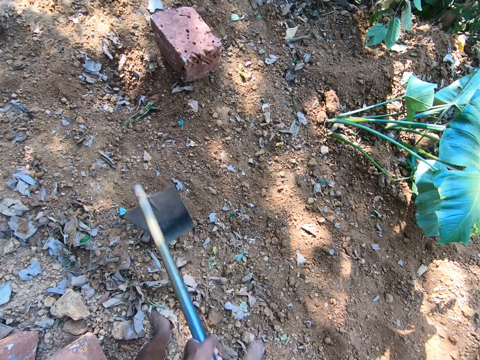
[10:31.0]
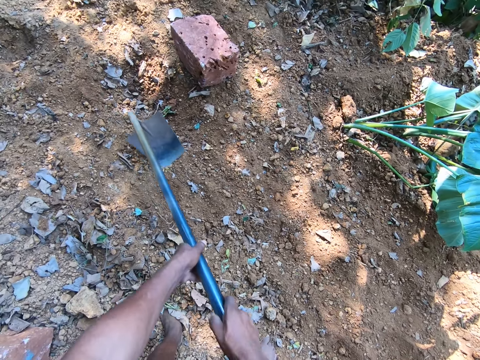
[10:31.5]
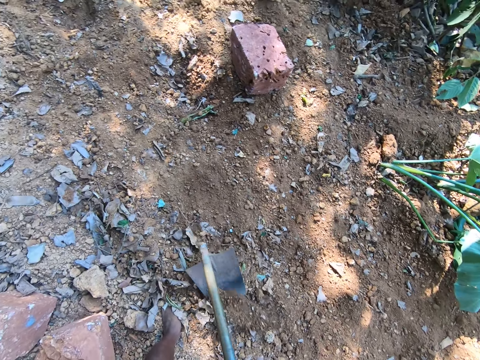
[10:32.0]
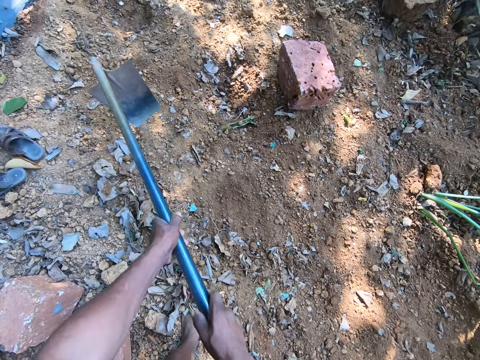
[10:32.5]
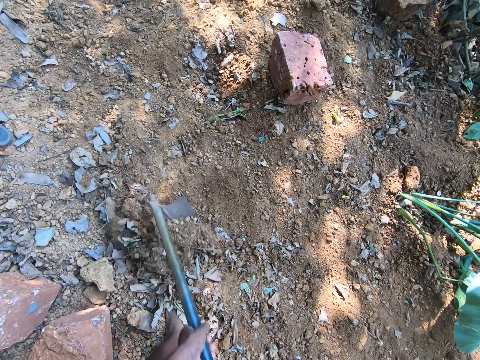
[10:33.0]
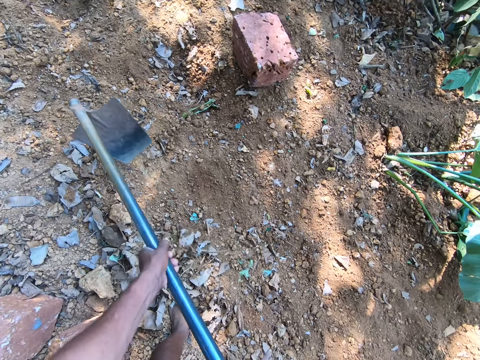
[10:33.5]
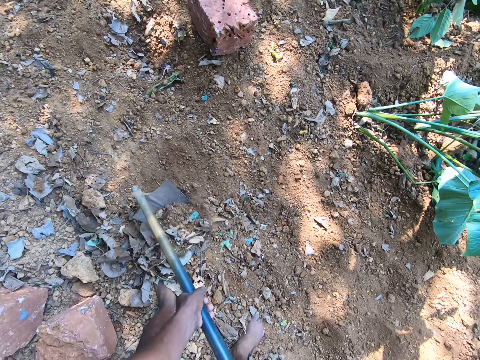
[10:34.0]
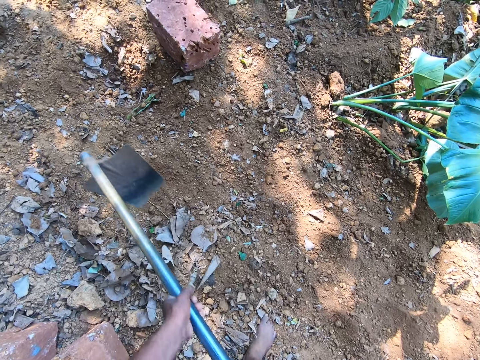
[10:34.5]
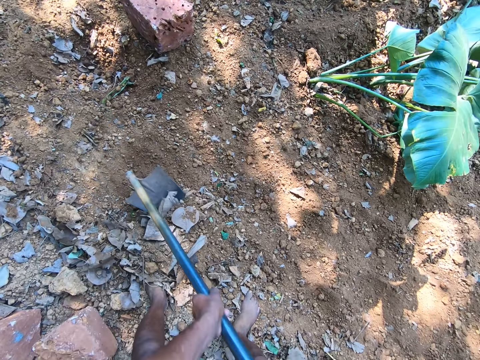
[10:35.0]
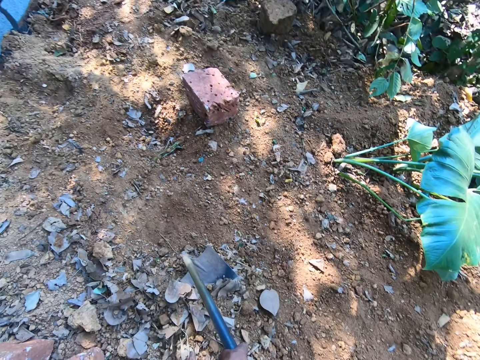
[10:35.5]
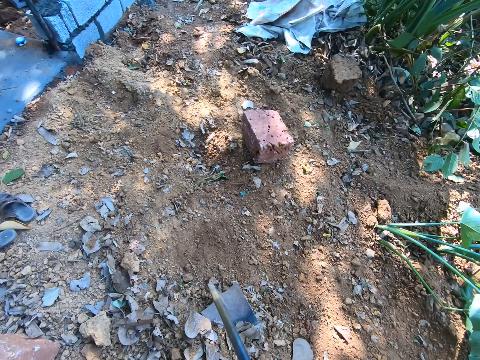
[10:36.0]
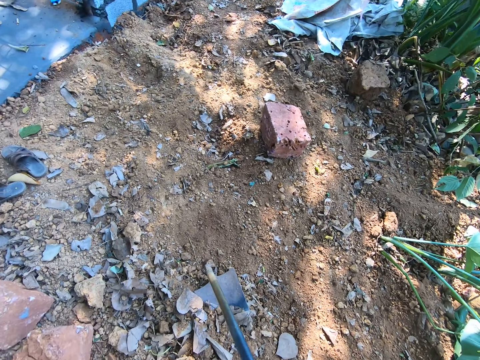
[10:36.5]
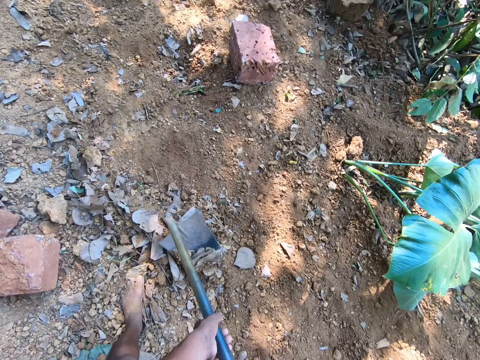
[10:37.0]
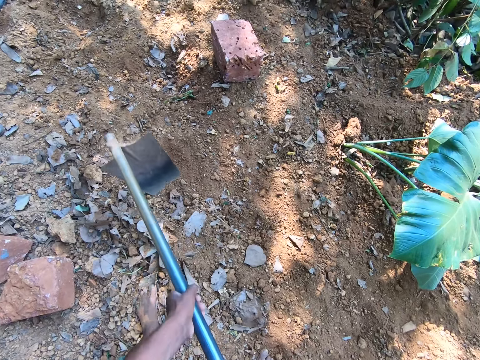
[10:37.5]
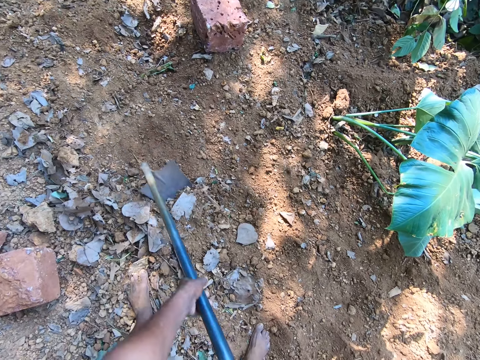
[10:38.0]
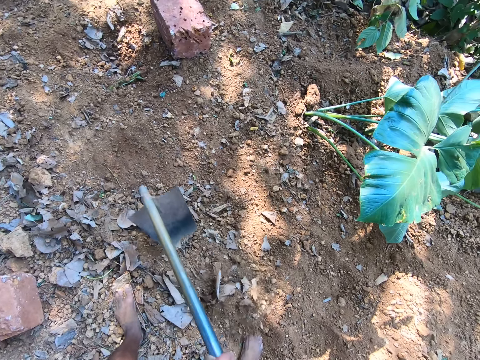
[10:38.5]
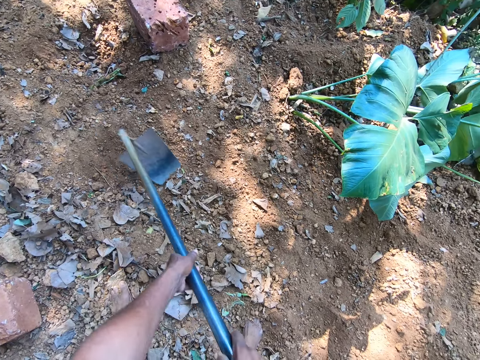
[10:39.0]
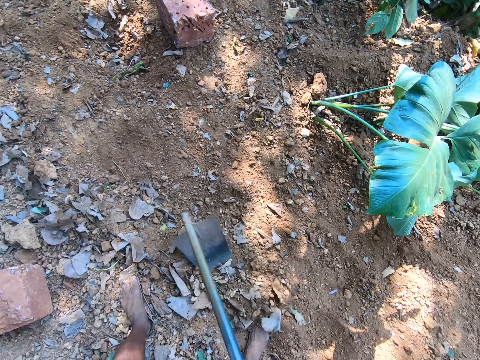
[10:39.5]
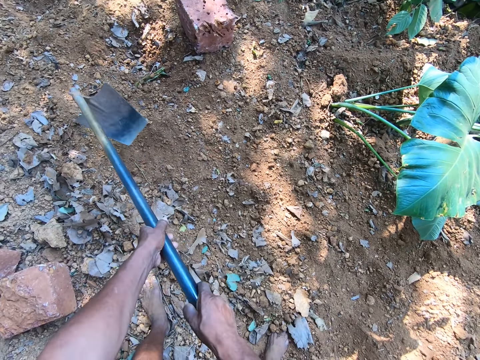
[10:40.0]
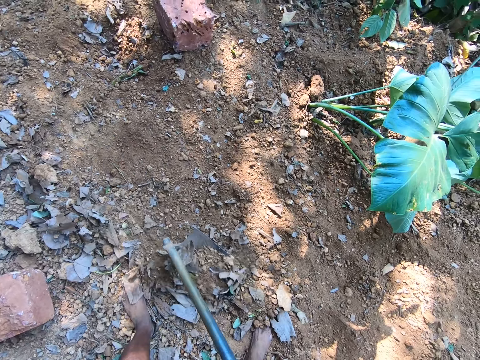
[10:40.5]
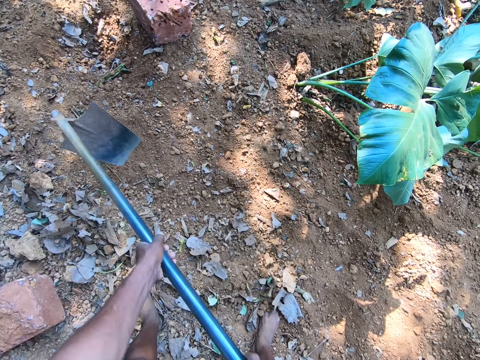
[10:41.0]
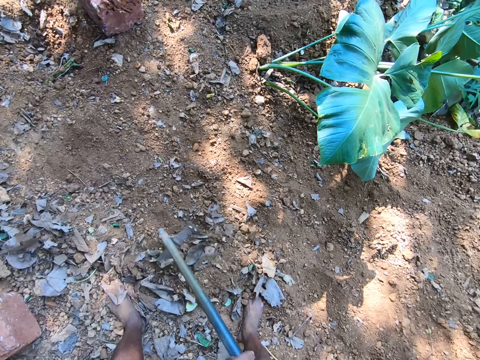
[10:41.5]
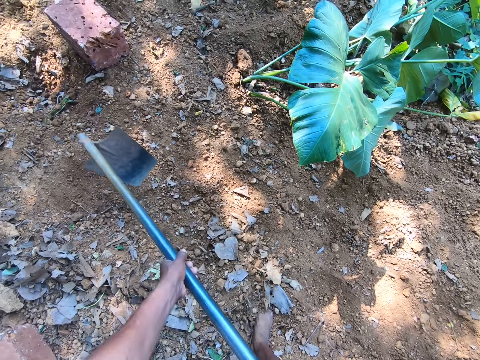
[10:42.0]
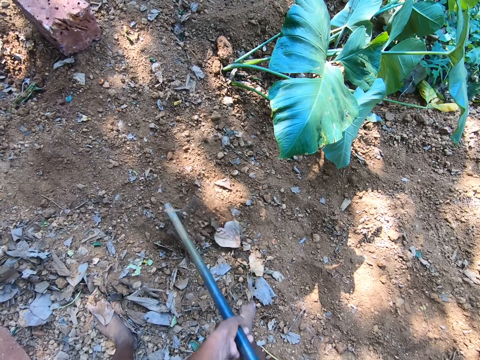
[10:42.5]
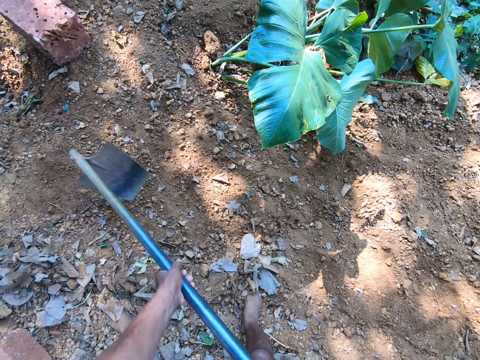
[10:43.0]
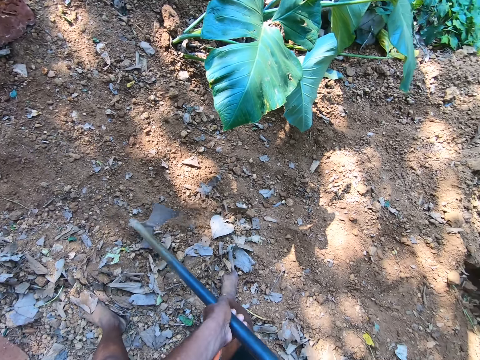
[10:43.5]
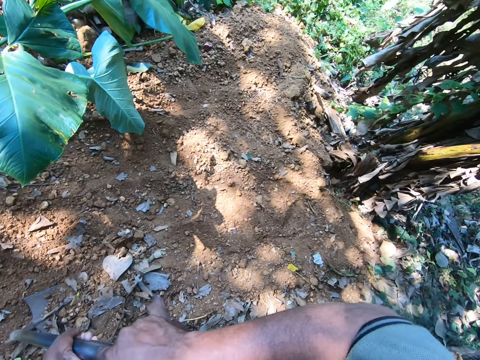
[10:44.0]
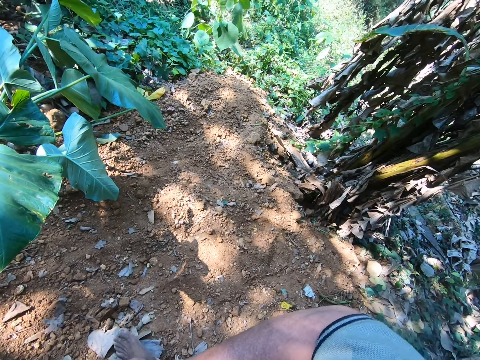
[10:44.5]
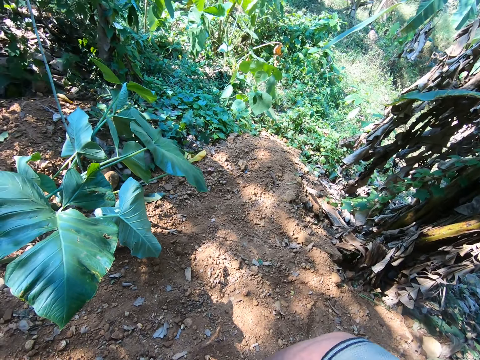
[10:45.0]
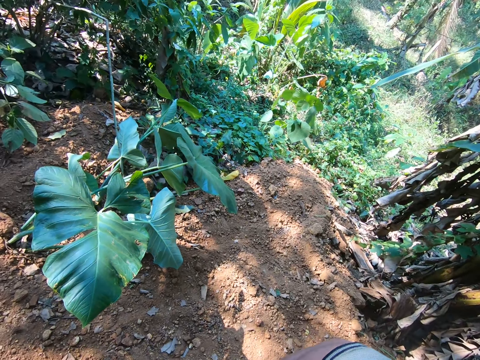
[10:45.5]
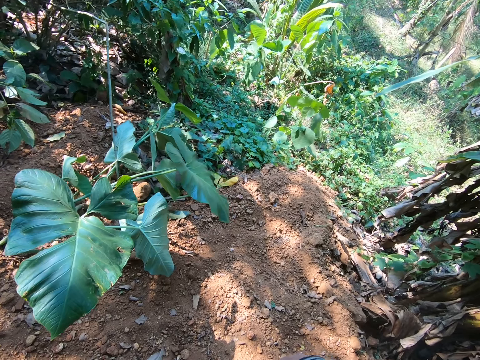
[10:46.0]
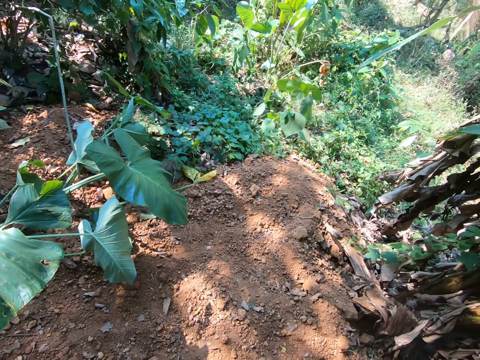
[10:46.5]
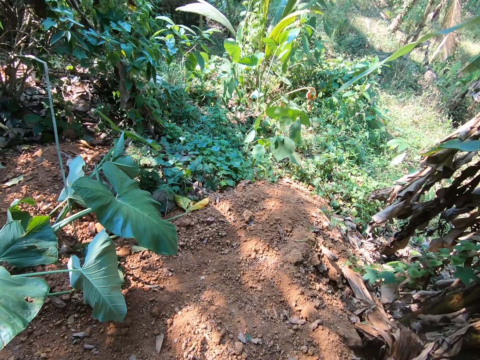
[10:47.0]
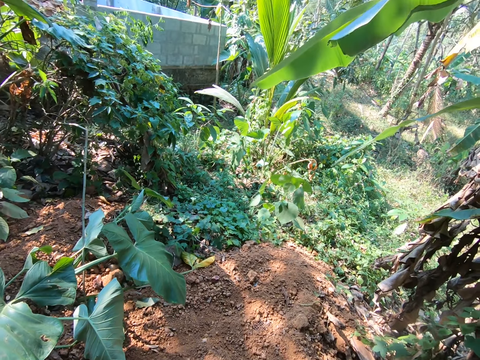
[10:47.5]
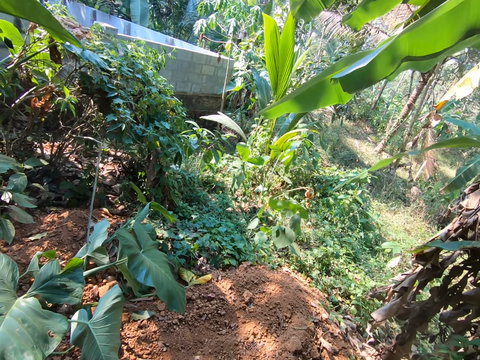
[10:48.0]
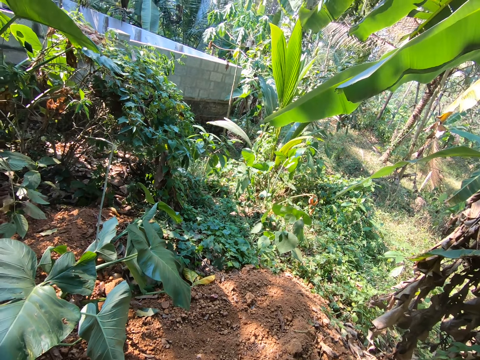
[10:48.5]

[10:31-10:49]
The camera wearer scrapes sand on the floor with the hoe in both hands. They look around in the compound.

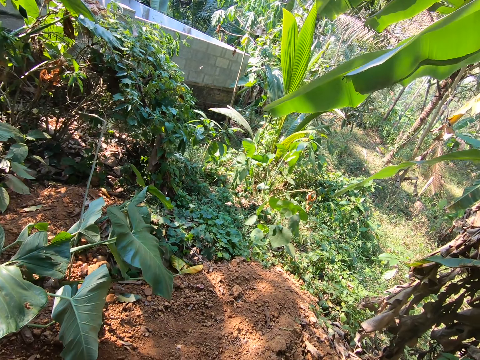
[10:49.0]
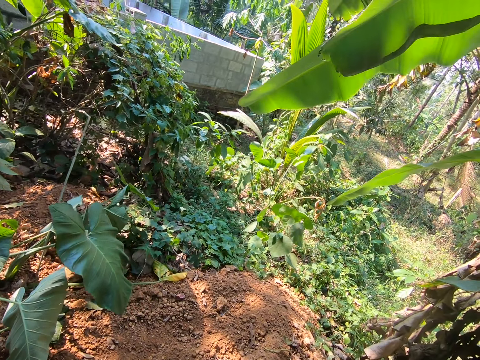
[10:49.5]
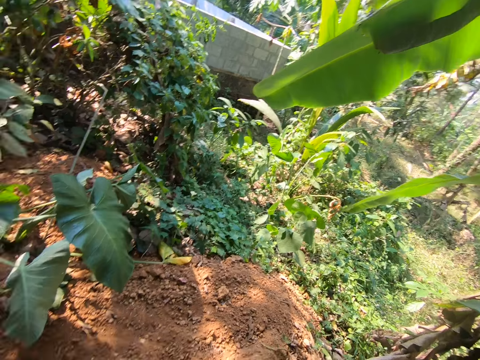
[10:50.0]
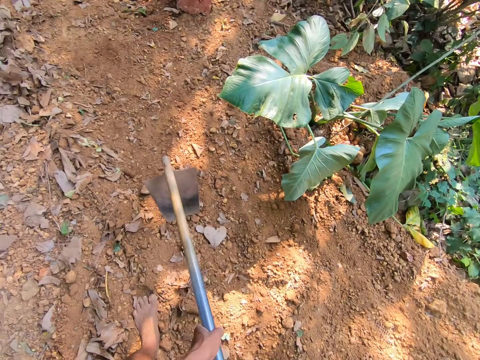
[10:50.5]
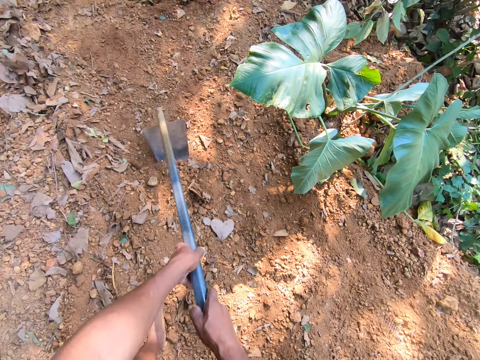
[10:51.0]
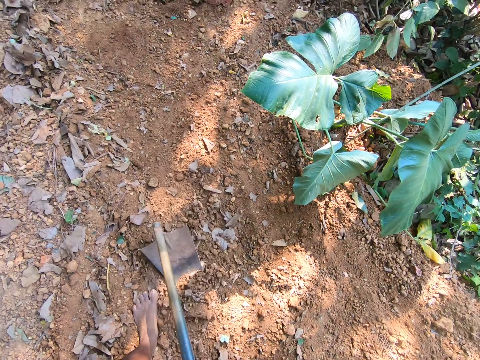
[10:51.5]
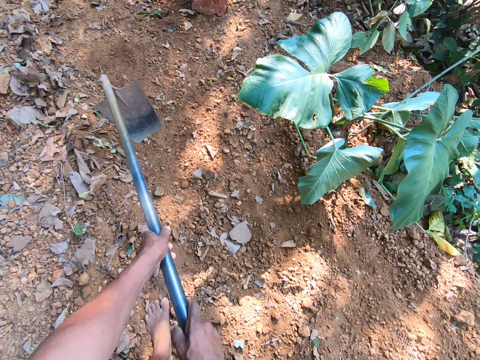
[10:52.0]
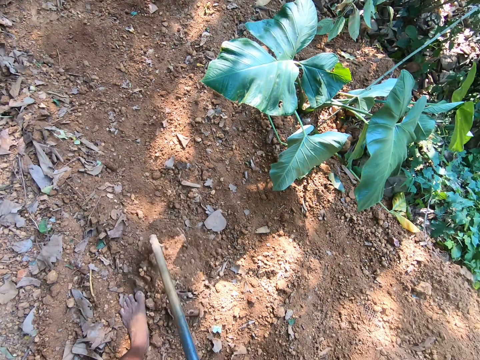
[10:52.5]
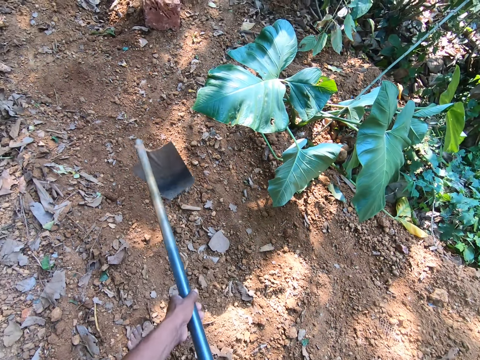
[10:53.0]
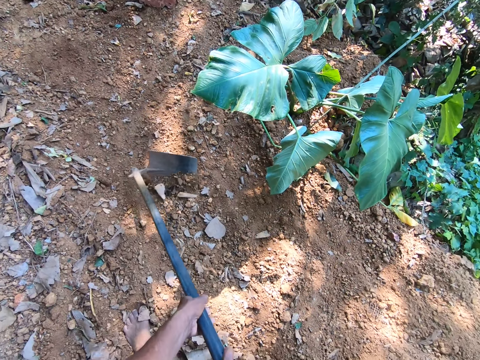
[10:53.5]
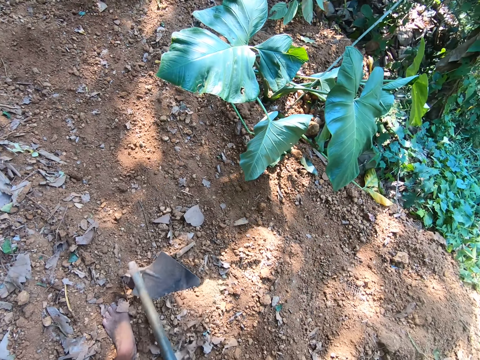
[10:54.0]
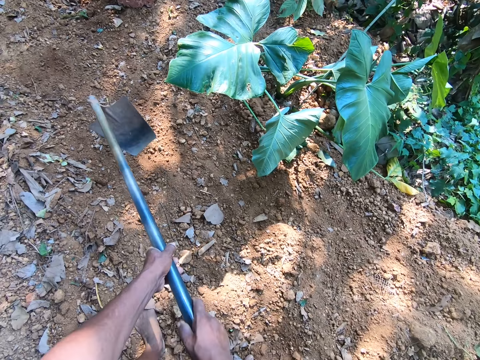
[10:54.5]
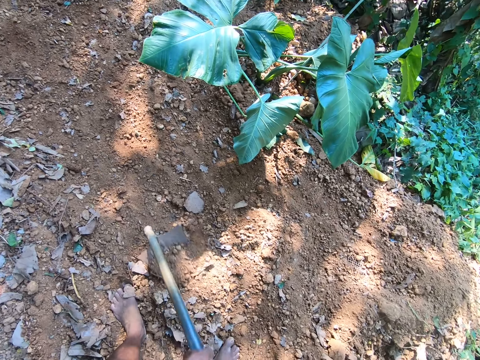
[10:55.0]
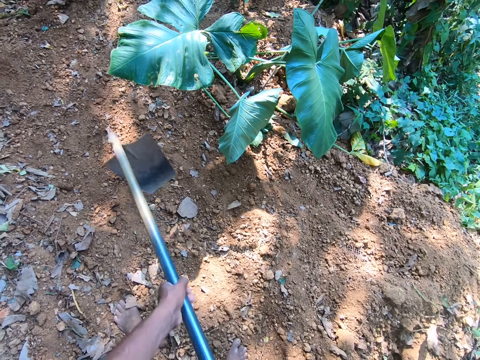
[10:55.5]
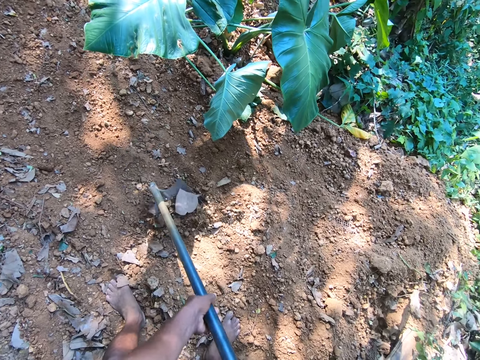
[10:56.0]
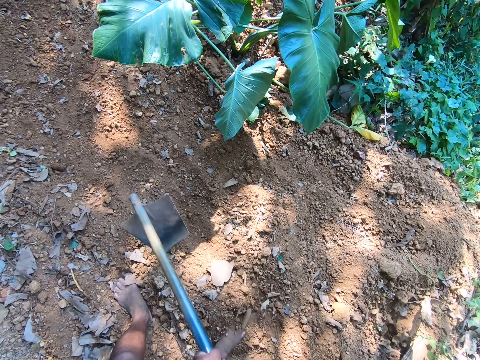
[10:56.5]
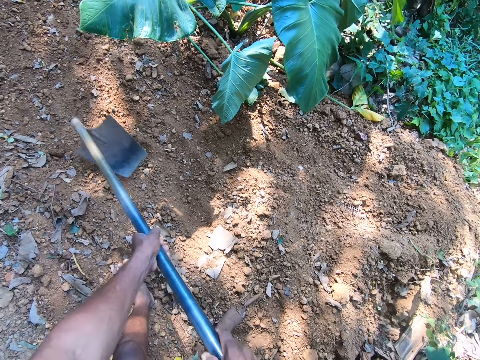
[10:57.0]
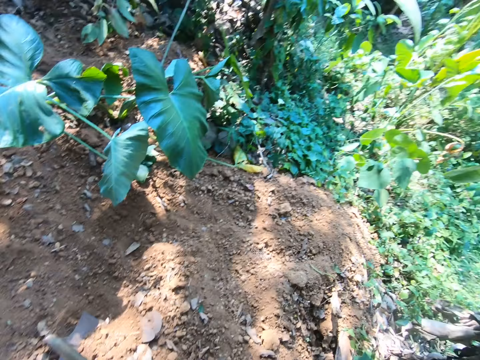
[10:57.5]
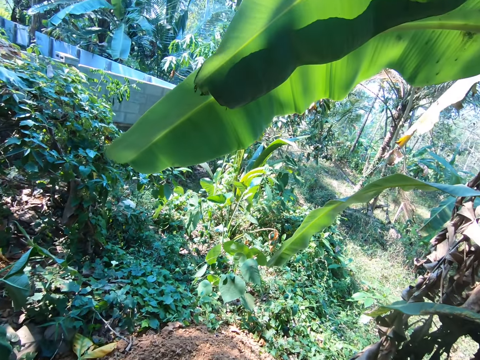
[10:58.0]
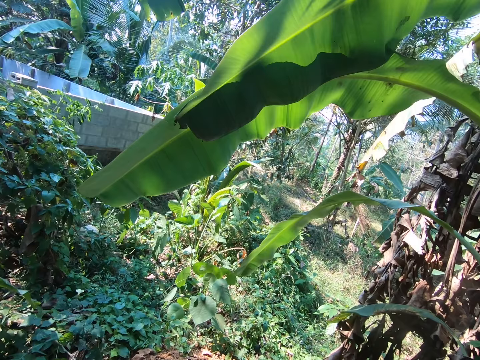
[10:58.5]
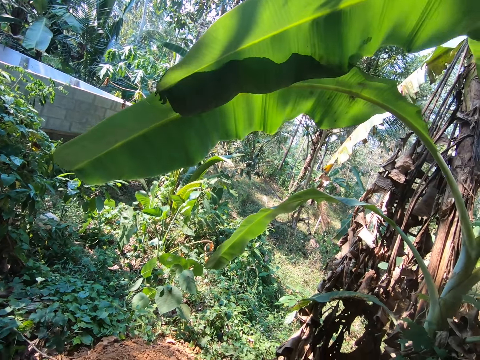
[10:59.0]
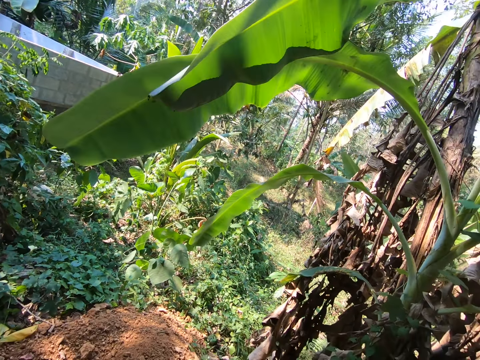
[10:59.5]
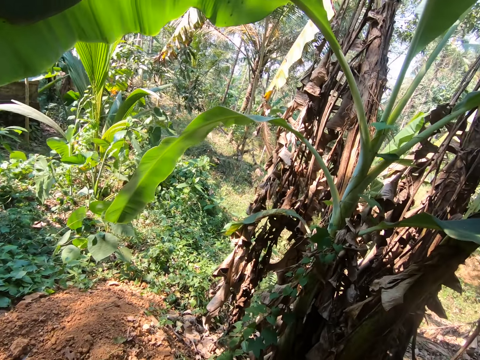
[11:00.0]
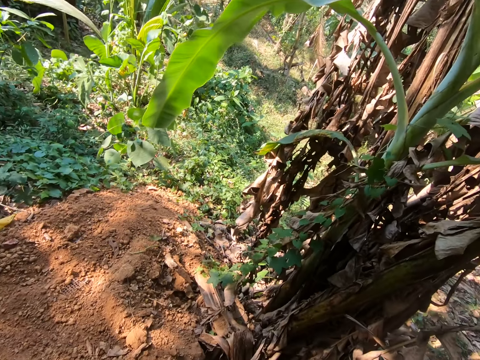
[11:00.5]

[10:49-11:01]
The camera wearer scrapes sand on the floor with the hoe in both hands. They look around in the compound.
